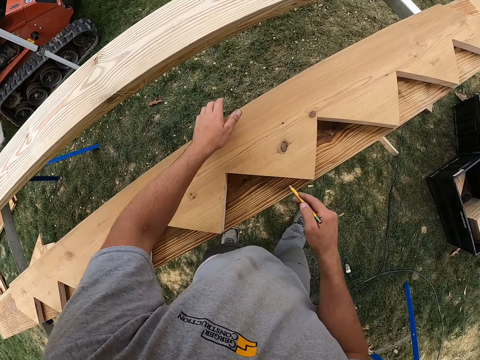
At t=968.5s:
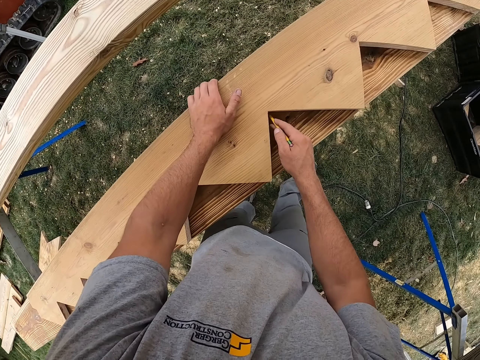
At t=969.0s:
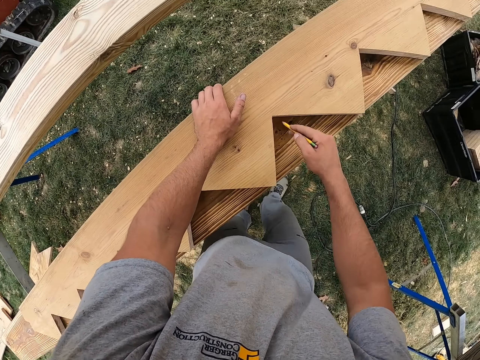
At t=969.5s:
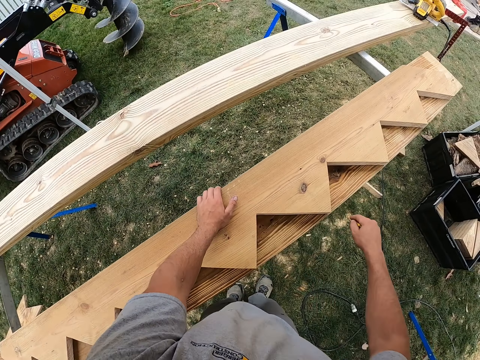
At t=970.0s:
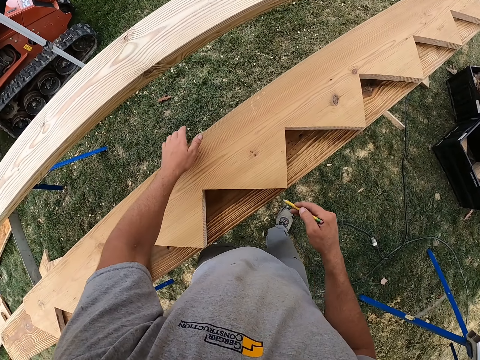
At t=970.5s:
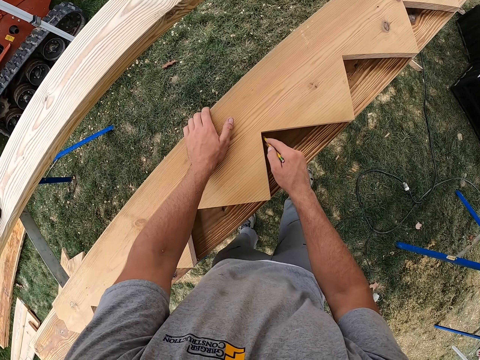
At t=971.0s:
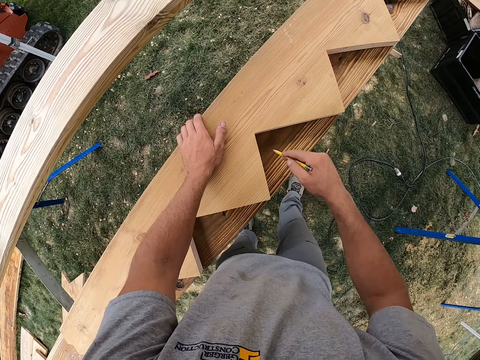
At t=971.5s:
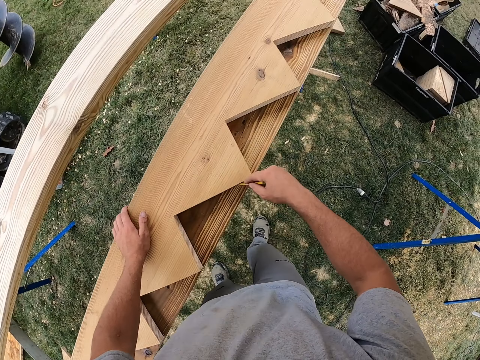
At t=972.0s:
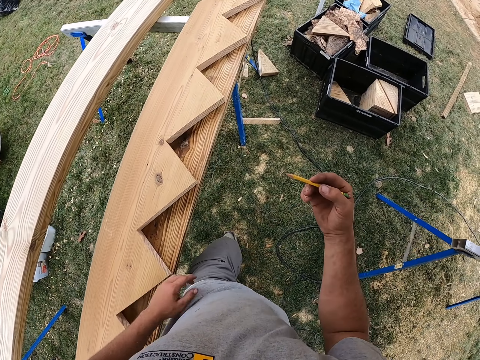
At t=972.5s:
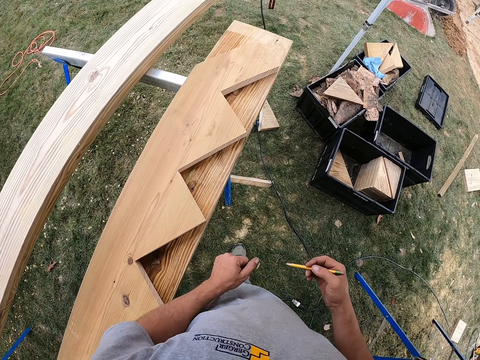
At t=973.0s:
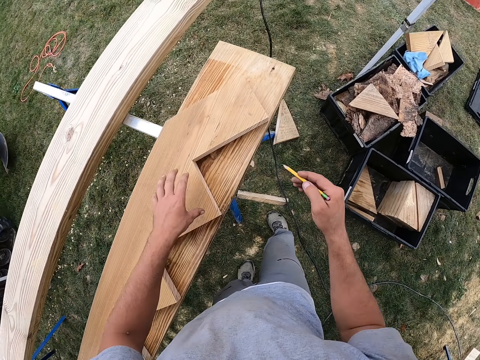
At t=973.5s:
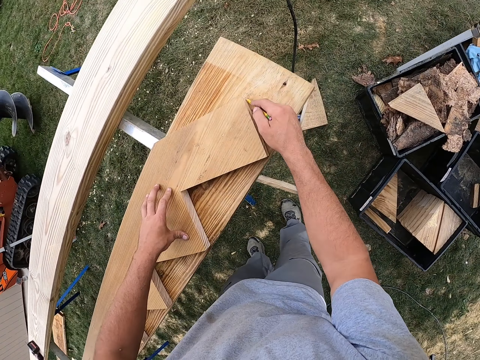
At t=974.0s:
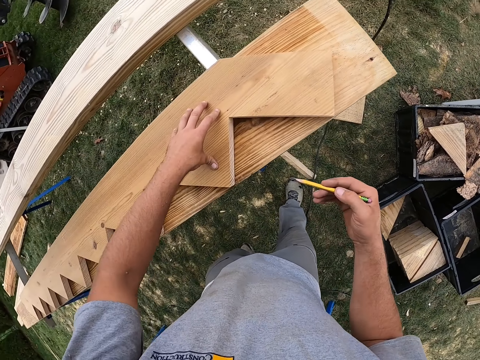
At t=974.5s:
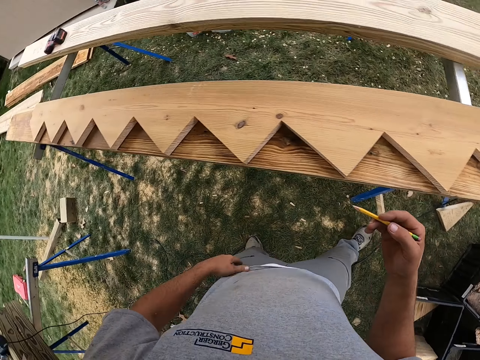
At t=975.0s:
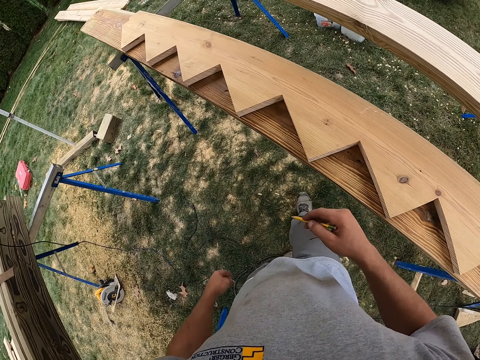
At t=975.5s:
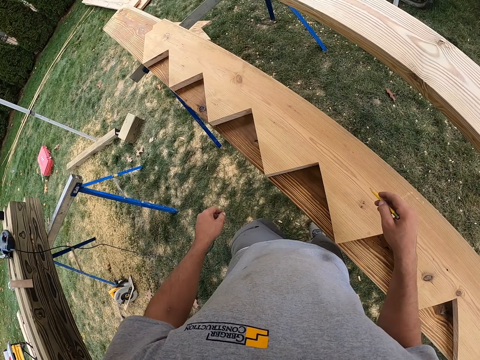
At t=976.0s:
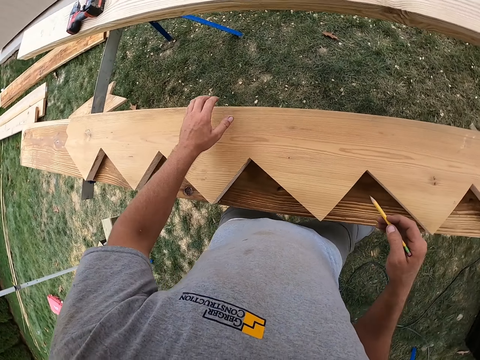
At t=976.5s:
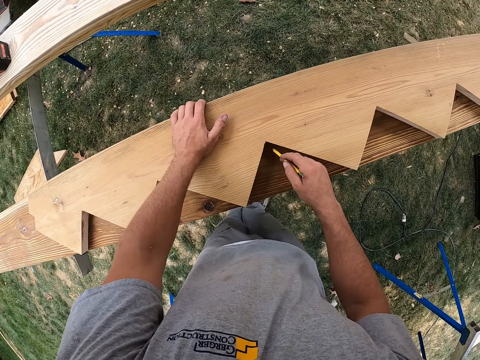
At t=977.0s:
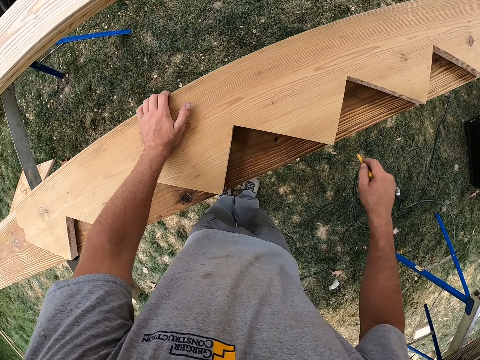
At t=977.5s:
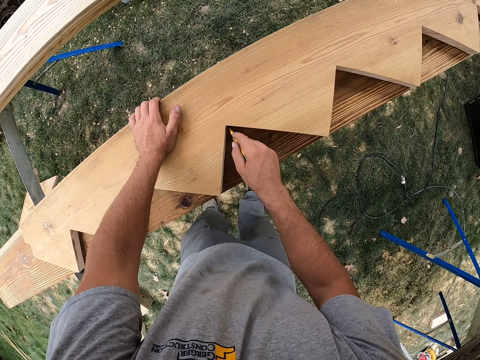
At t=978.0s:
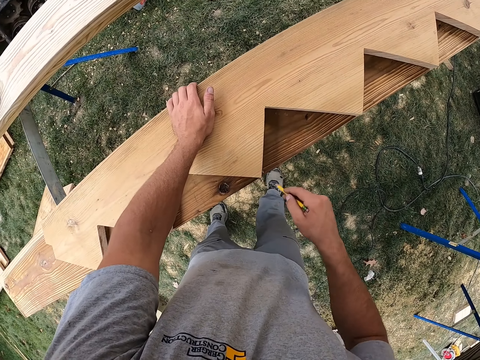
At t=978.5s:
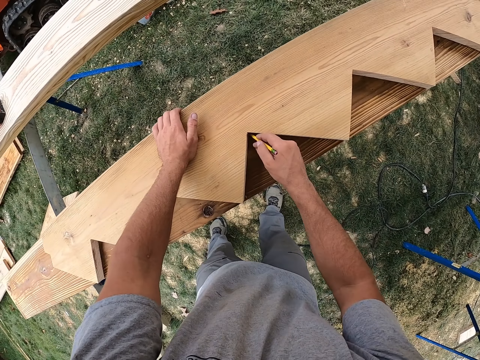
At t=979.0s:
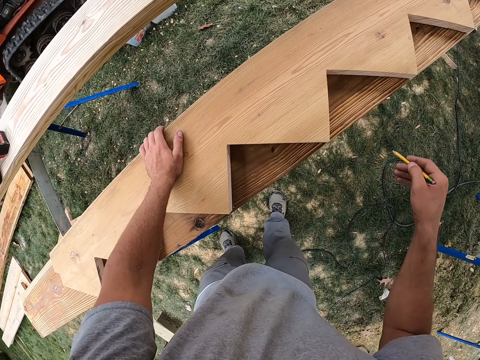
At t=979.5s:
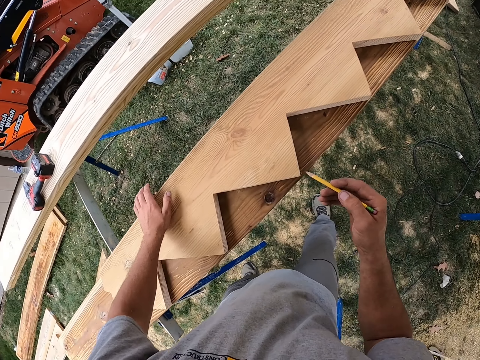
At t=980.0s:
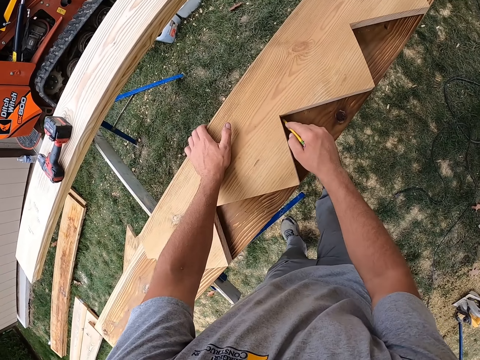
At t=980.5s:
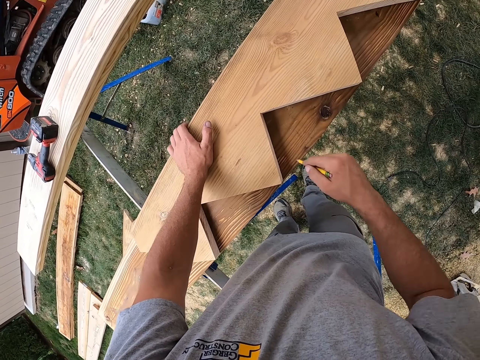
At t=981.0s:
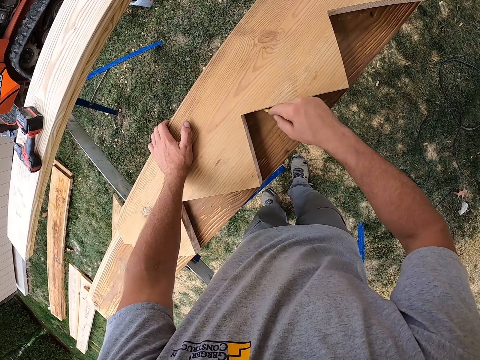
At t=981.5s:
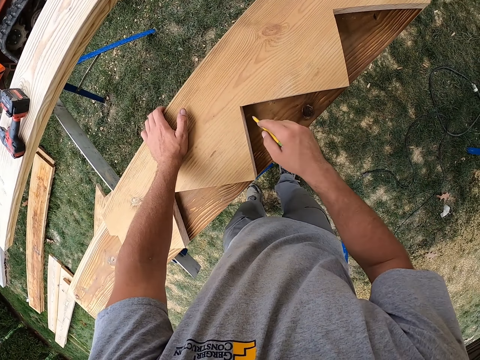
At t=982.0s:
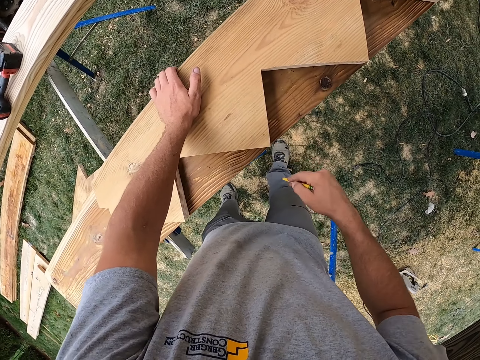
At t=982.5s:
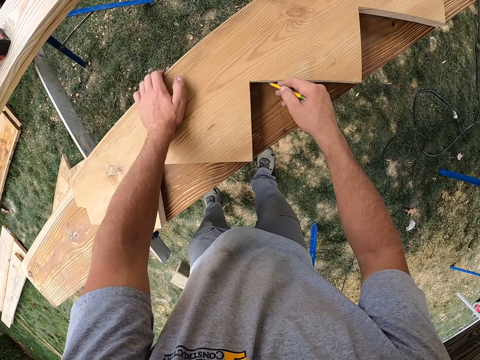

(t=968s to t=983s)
The camera wearer holds a pencil. He moves around the working area on the grass. He holds the plank of wood on the plank with the left hand. He draws a line on the plank with the pencil. He moves around the working area on the grass and holds the pencil. He holds the plank of wood on the plank with the left hand. He draws lines on the plank with the pencil. He moves his hand along the plank. He draws lines on the plank with the pencil.

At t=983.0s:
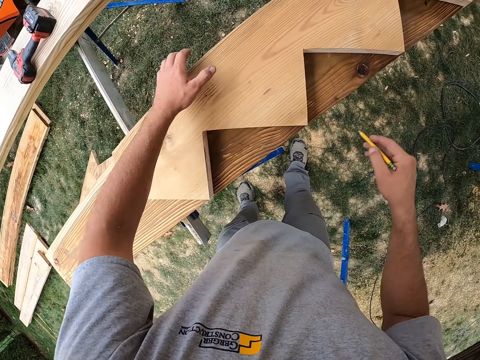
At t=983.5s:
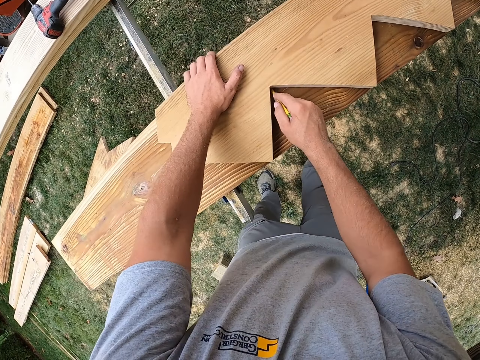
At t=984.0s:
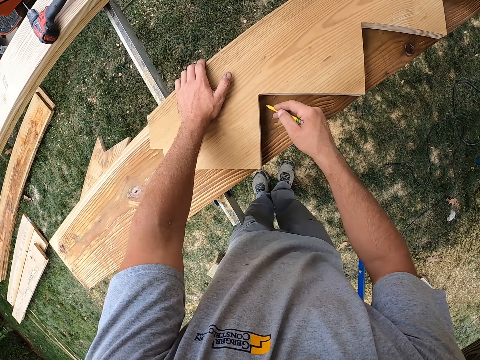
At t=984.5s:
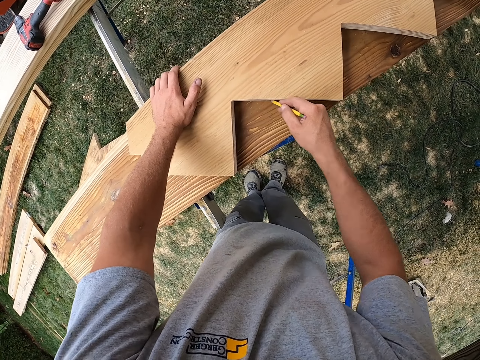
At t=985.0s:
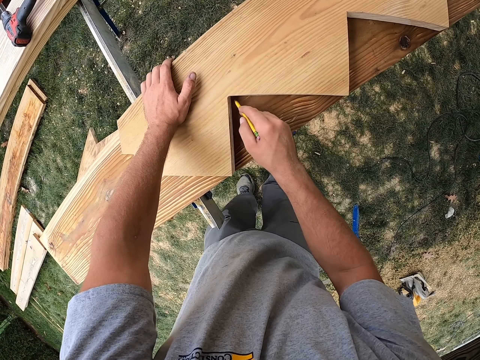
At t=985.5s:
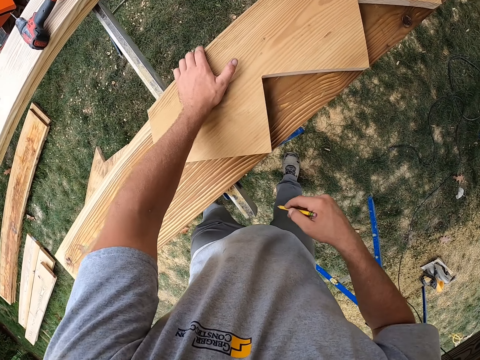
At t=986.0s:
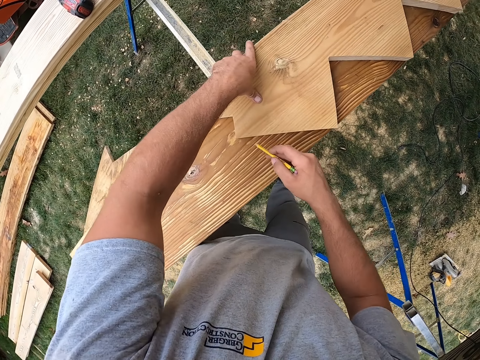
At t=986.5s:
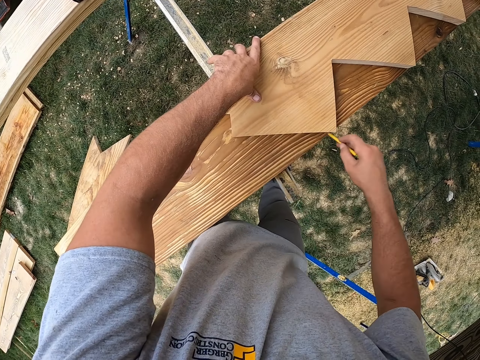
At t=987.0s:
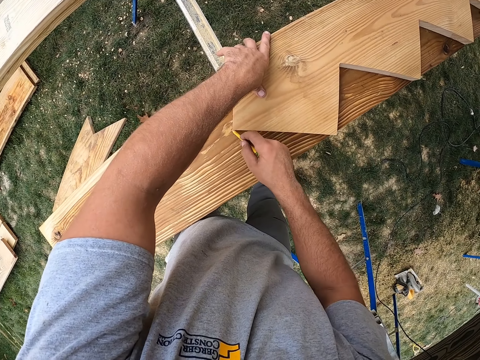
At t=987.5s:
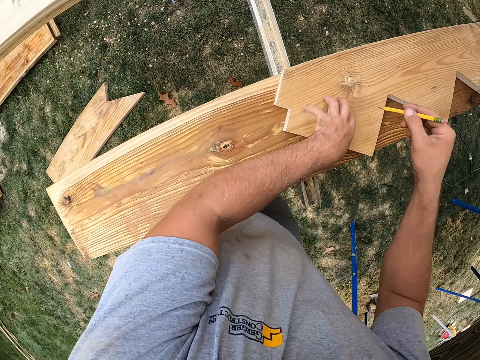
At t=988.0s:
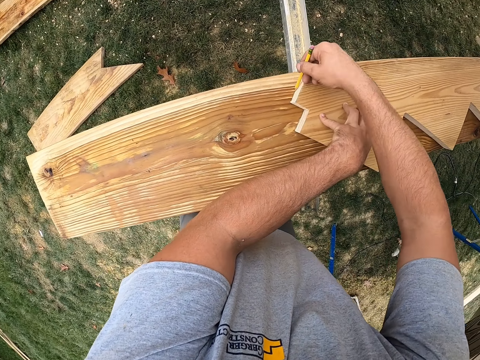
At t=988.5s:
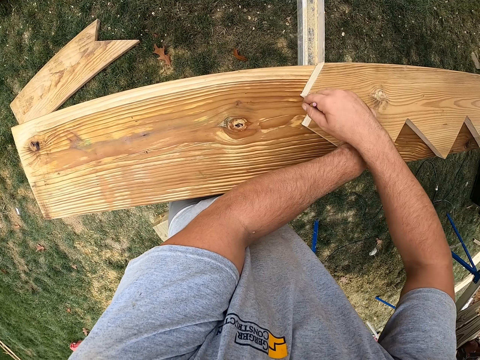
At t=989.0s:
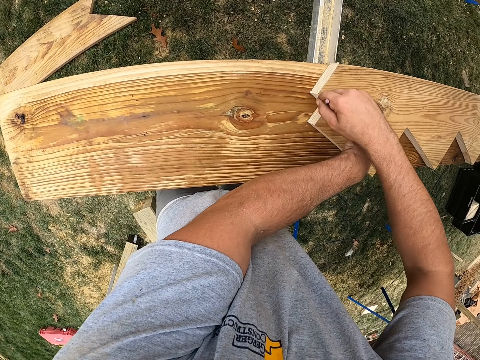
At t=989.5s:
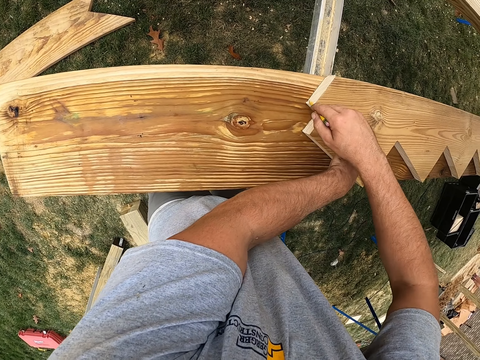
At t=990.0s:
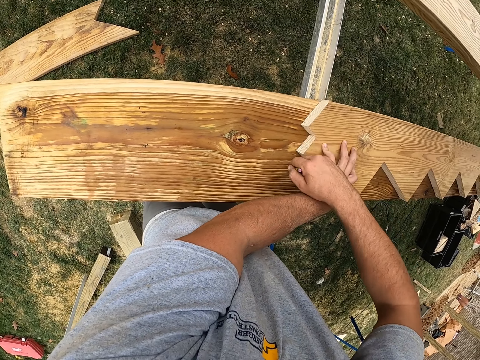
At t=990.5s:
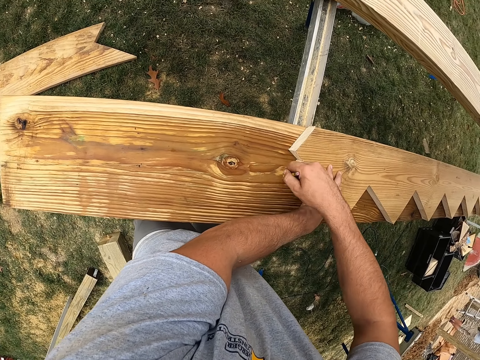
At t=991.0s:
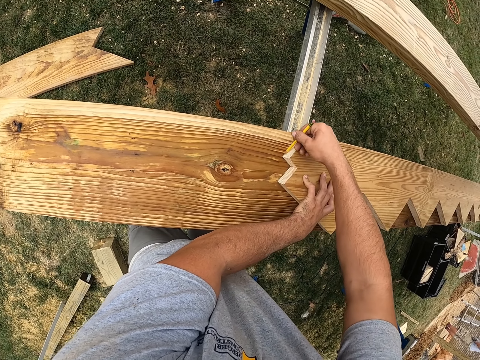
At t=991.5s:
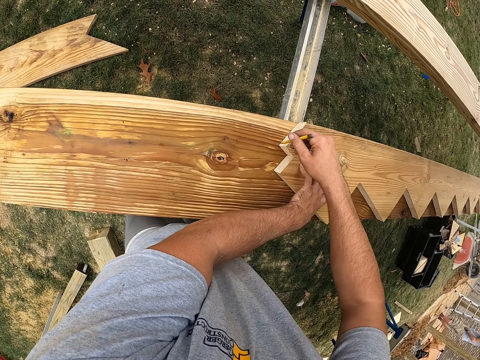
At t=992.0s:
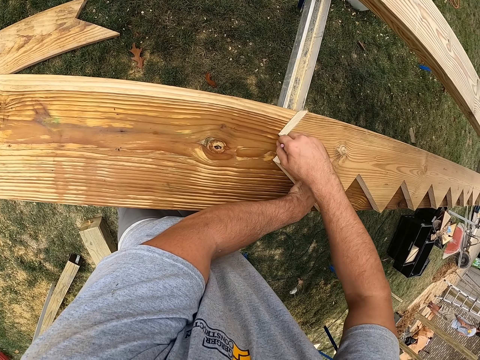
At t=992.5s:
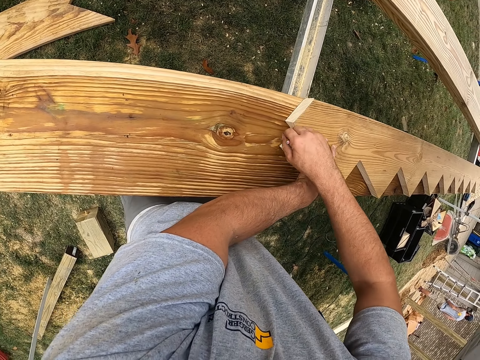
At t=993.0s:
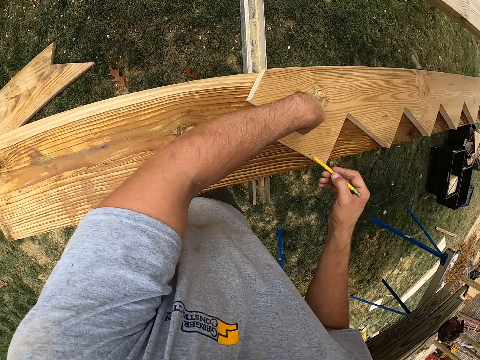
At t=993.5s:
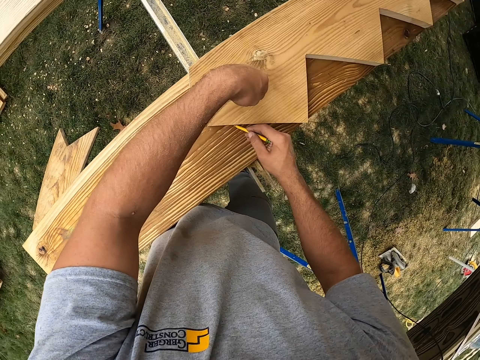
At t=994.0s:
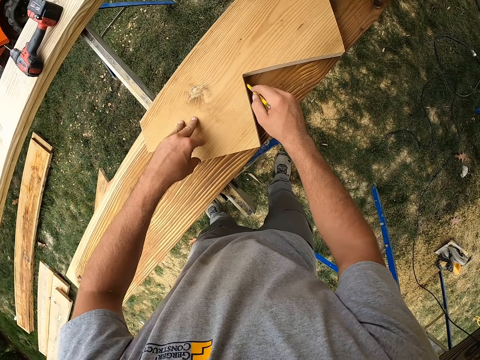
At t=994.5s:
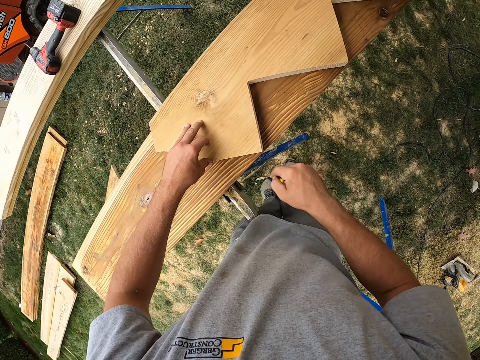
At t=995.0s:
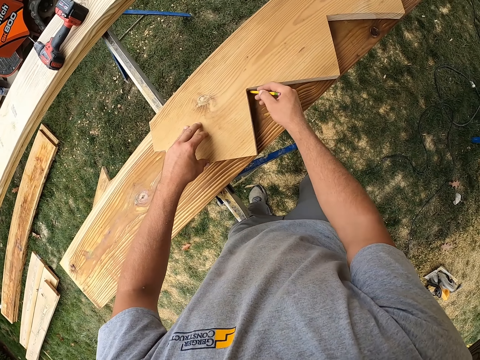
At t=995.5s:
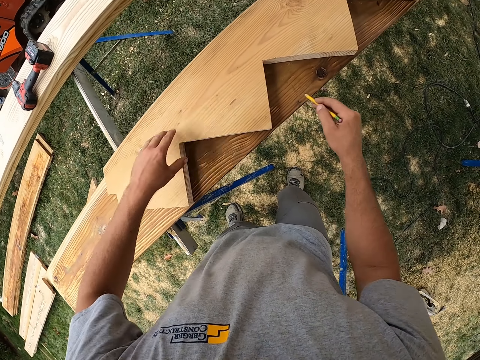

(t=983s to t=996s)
The camera wearer moves his hand along the plank. He draws lines on the plank with the pencil.
